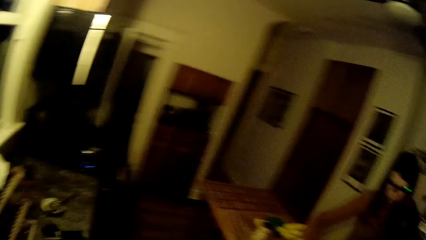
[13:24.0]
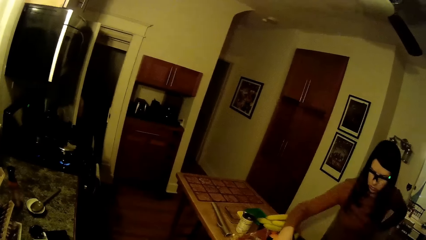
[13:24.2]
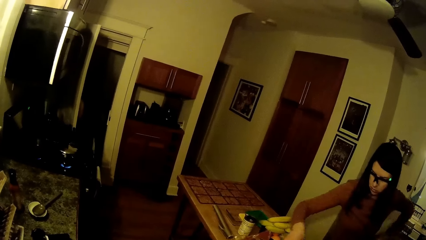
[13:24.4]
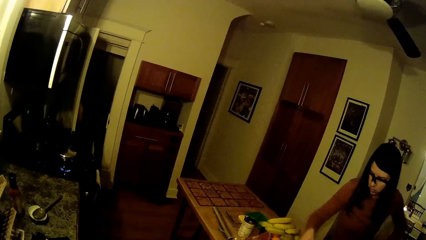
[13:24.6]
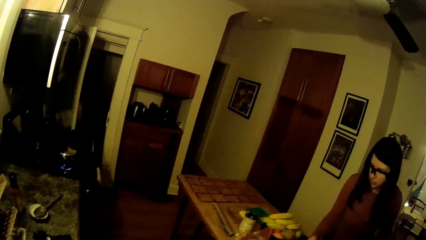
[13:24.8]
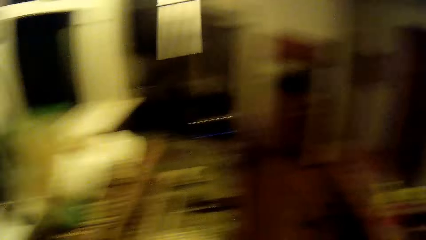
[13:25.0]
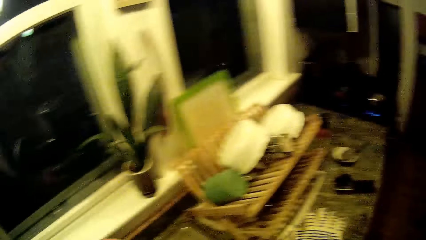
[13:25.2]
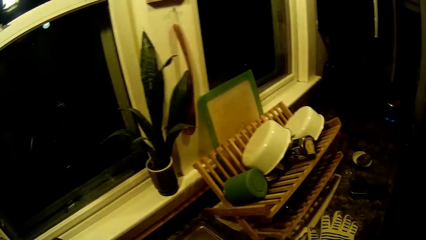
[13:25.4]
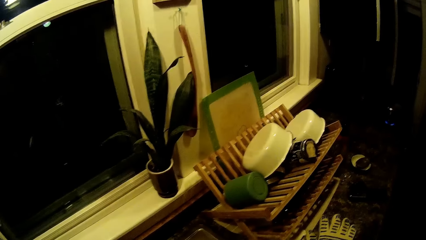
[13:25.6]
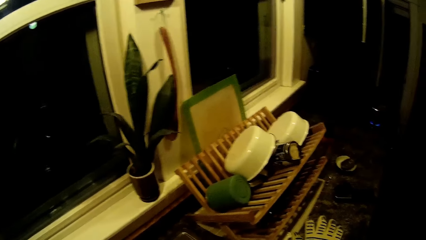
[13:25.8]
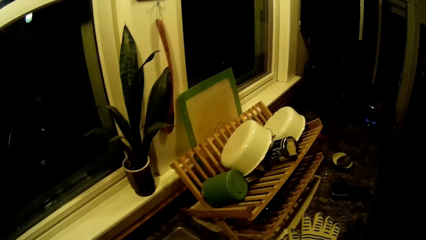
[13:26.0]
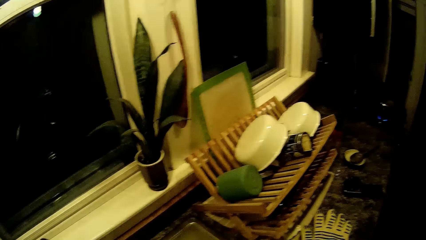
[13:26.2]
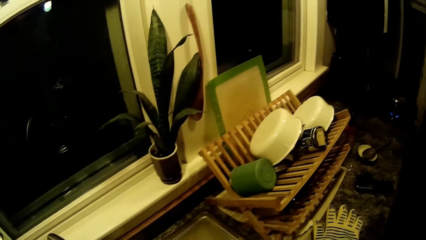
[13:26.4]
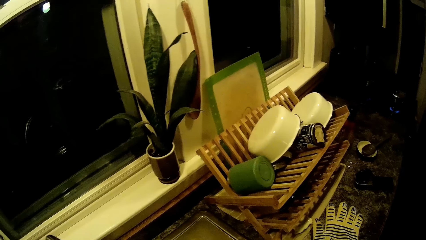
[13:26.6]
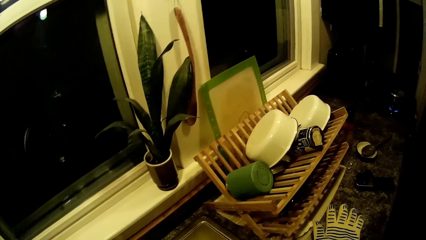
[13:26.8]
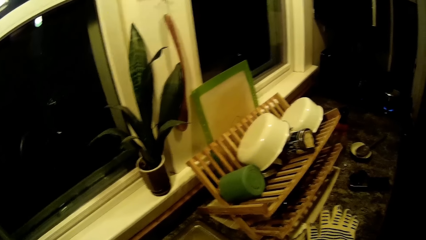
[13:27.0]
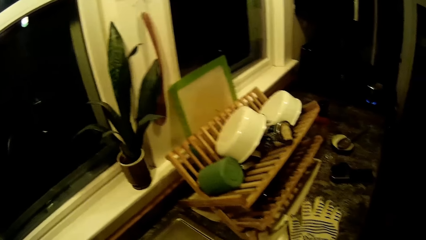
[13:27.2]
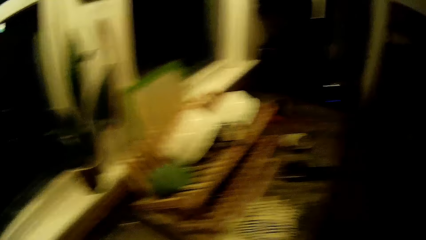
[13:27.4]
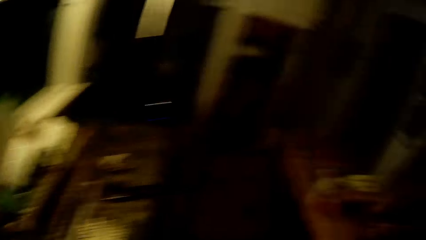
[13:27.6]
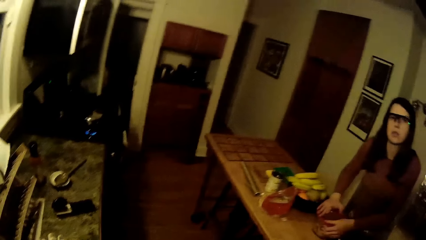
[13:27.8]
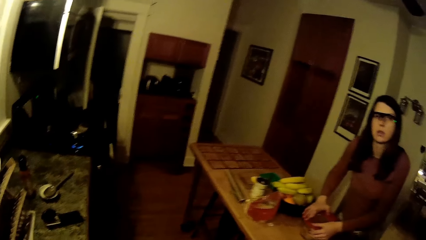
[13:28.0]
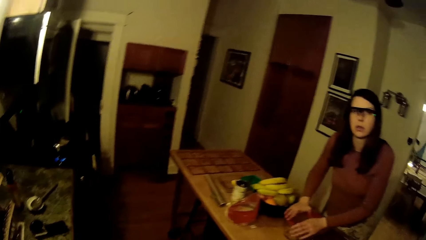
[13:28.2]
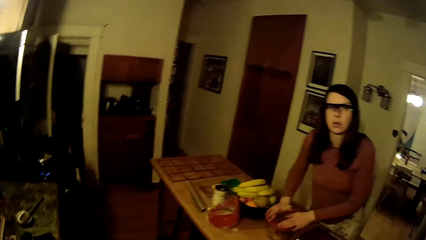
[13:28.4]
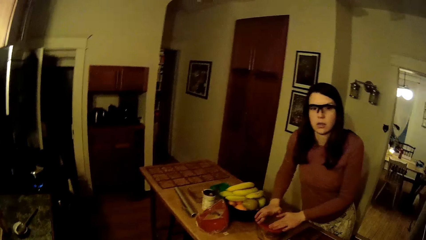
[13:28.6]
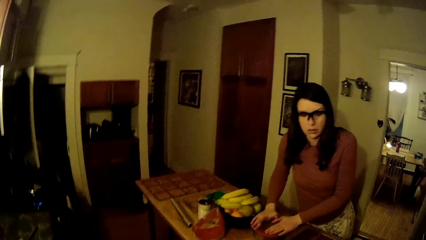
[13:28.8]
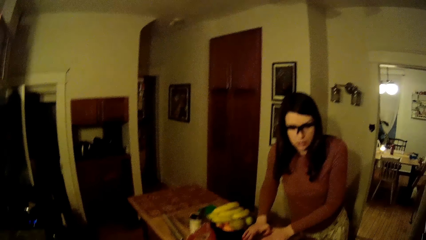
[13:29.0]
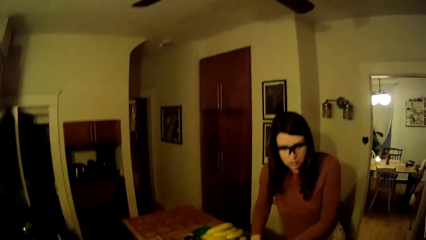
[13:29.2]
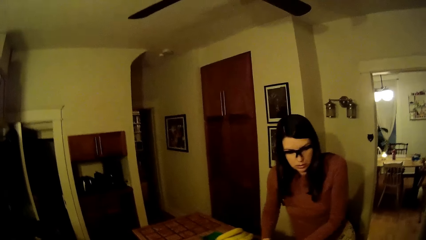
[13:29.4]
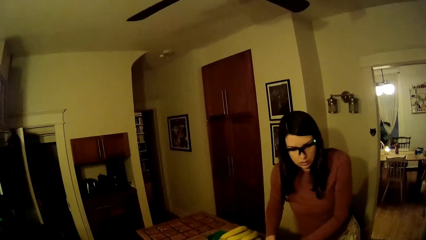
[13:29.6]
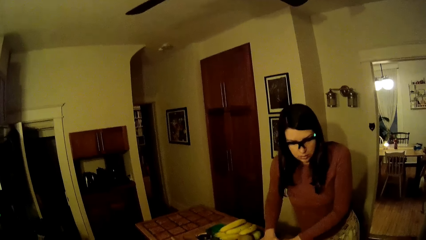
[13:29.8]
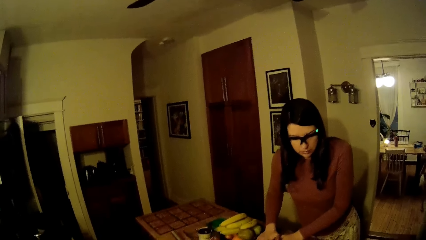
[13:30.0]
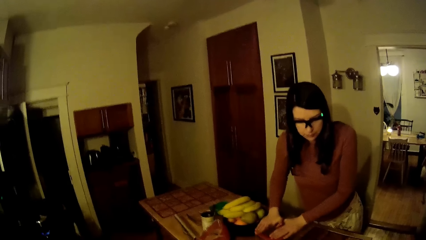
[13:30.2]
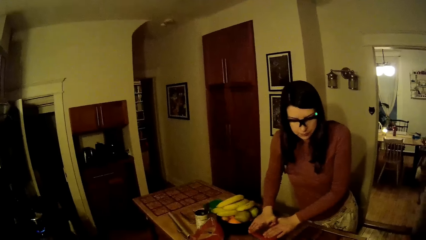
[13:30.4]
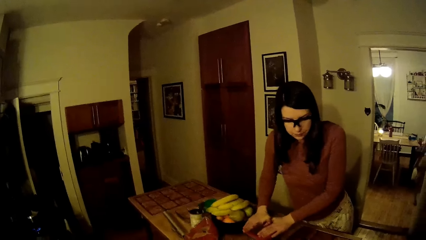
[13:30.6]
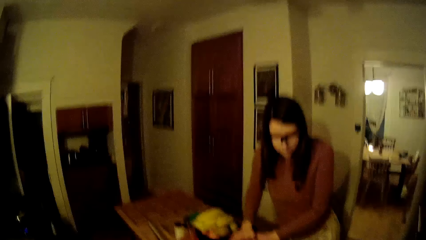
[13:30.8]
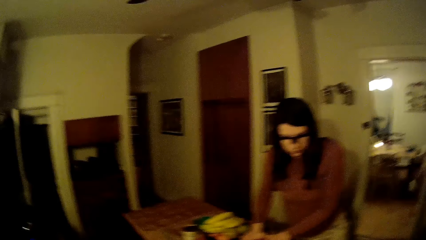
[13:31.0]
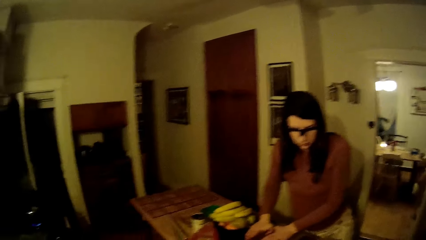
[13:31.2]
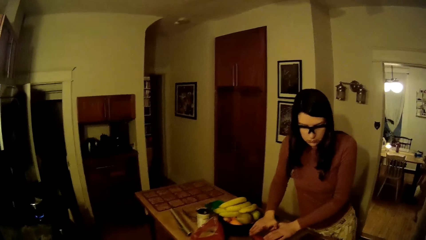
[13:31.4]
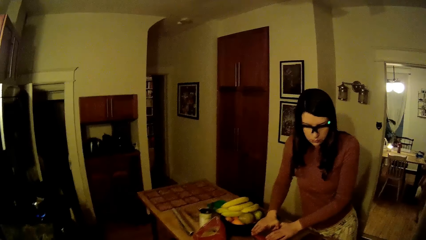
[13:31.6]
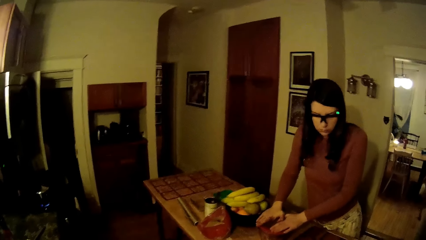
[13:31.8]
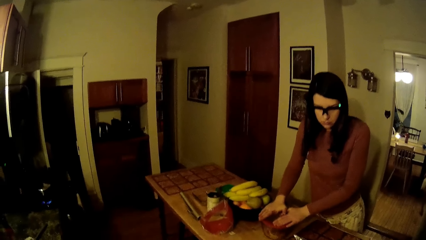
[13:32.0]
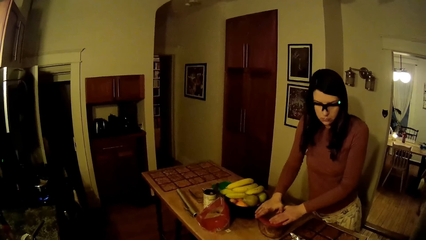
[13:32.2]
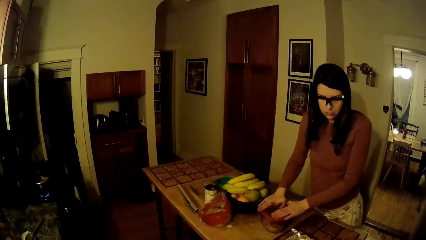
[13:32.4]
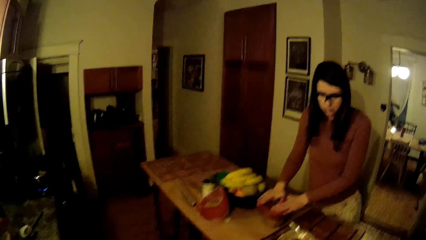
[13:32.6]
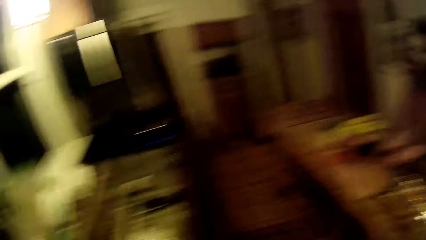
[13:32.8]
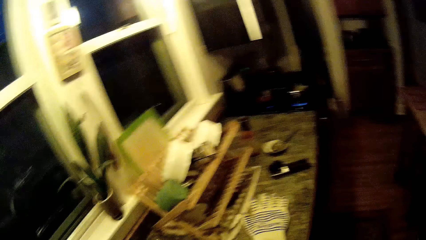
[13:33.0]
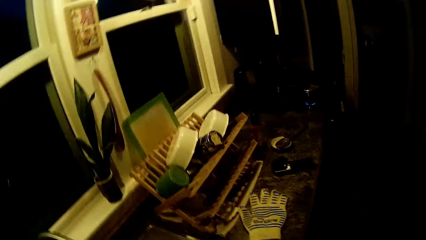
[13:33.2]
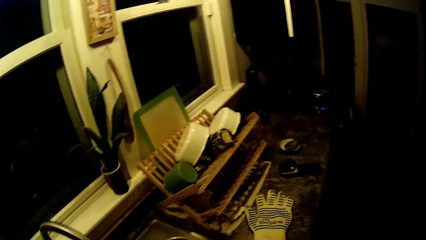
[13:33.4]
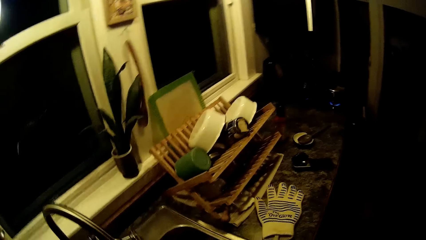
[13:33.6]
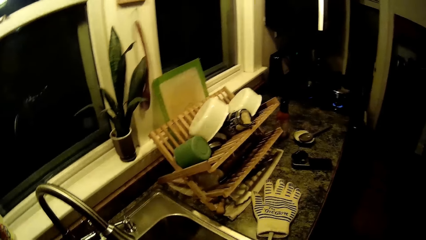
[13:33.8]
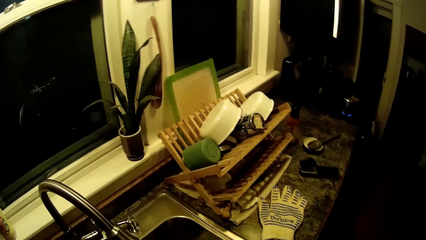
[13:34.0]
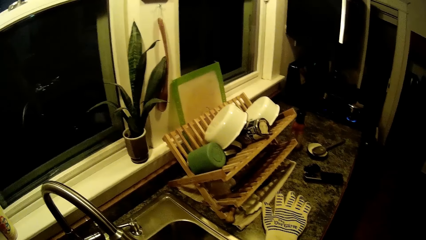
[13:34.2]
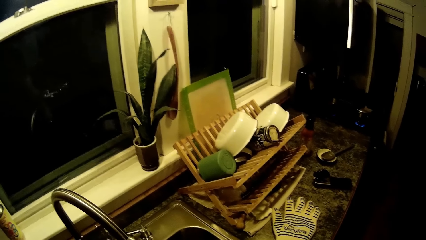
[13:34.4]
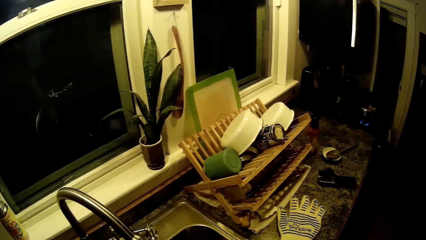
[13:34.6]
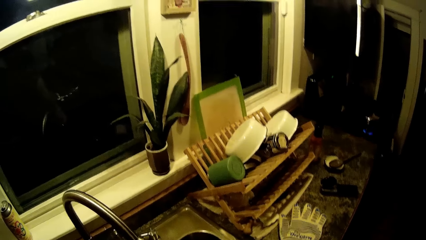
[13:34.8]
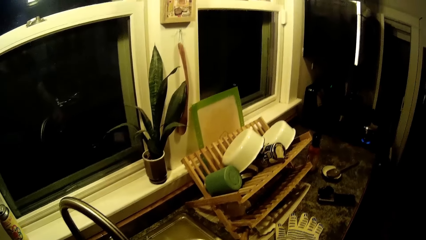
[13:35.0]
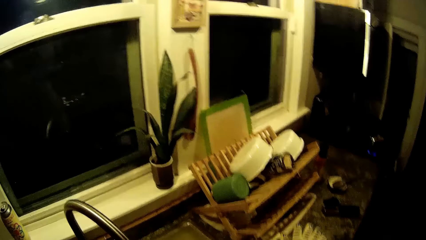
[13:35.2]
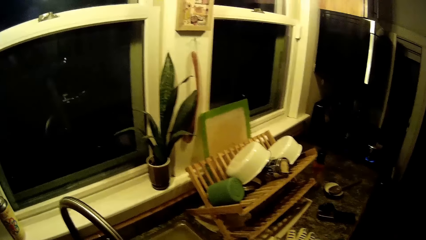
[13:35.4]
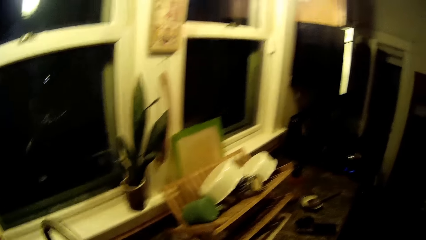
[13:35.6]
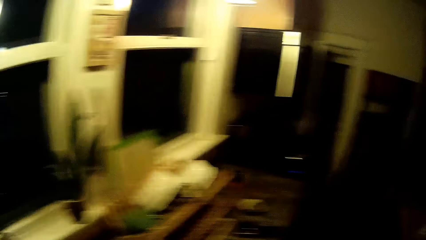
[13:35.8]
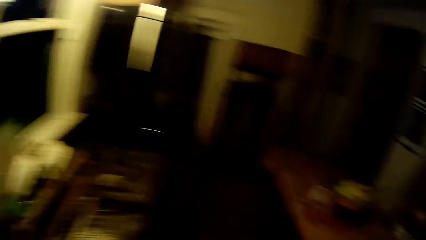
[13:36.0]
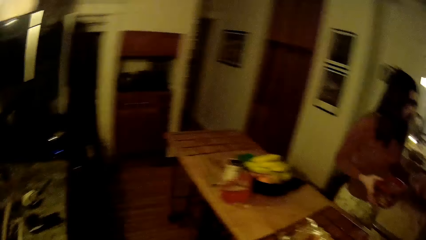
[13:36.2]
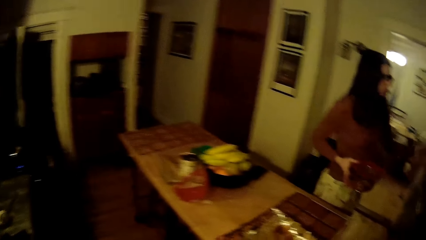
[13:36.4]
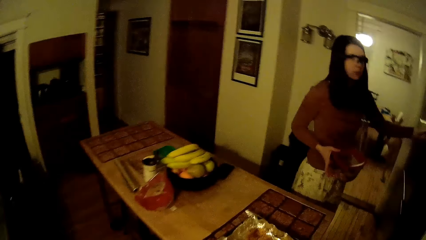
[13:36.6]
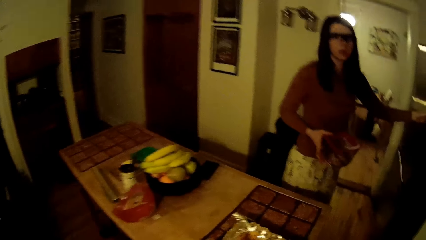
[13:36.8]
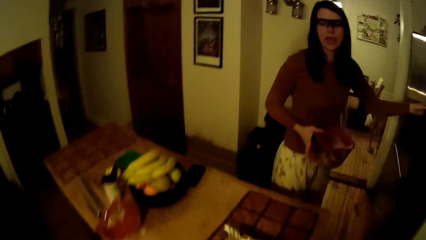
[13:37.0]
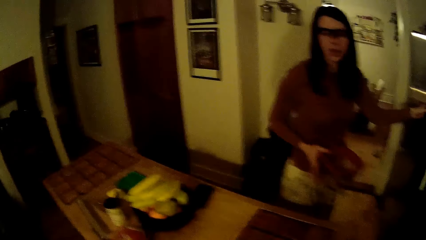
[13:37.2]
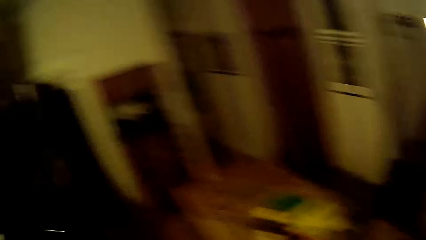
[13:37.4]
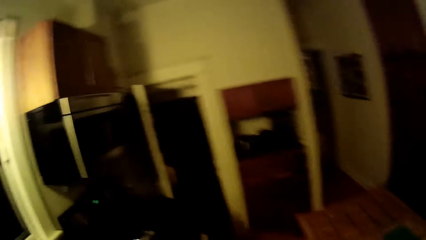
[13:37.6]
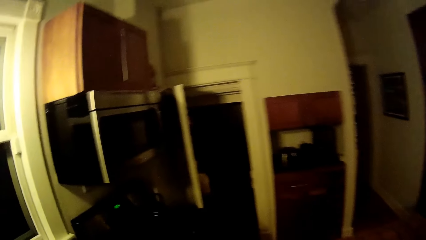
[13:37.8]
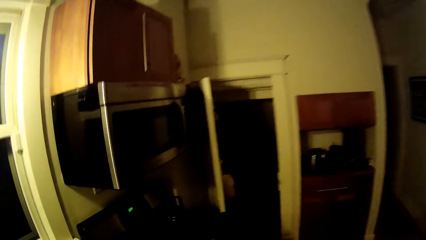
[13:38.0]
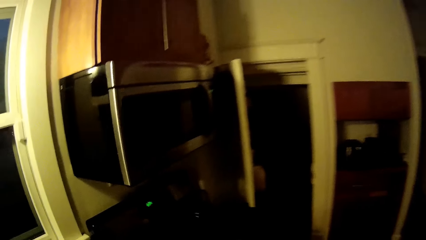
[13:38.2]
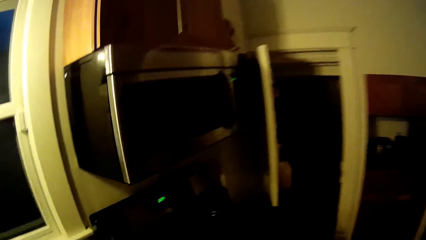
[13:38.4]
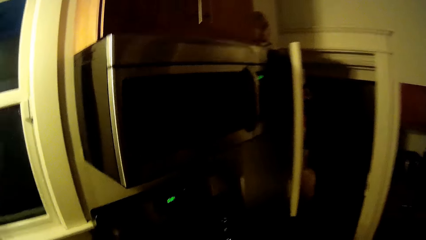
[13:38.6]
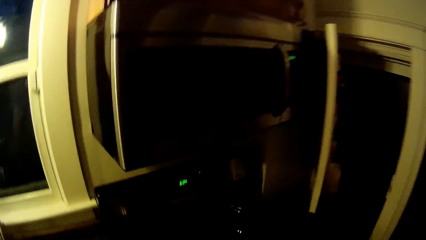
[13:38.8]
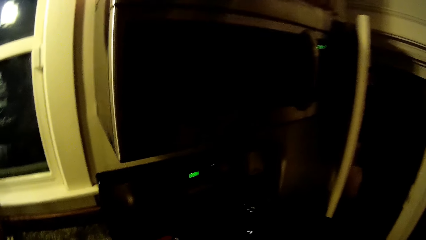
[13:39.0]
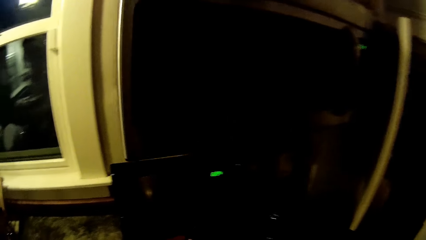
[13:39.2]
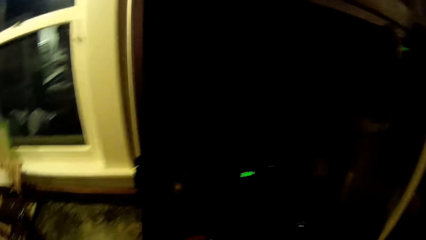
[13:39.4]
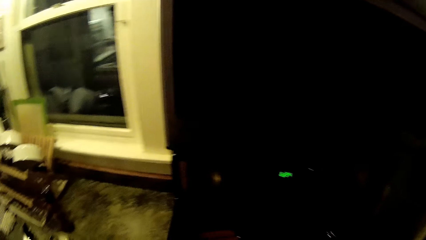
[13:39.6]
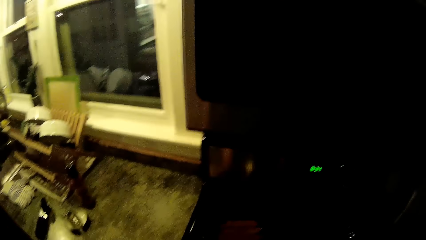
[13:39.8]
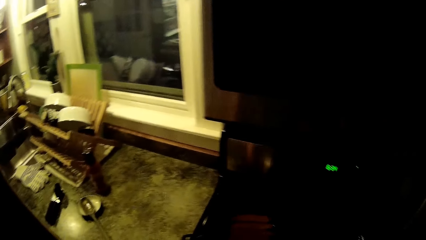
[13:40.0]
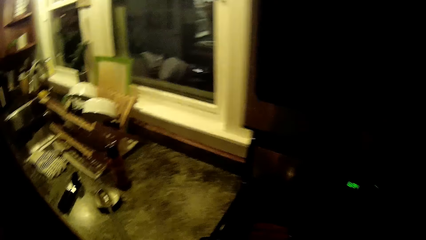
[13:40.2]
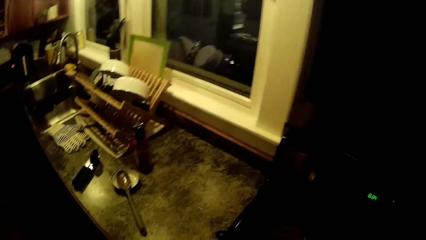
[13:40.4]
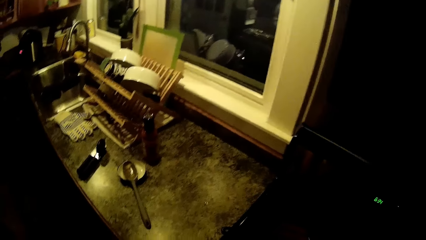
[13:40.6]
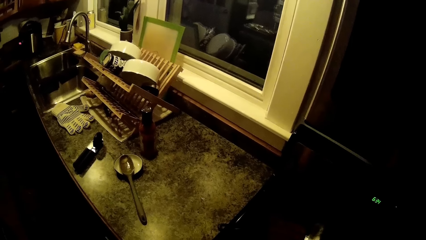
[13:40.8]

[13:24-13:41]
The woman moves a hand. The camera wearer looks at the utensils. The woman presses down the lid on the bowl with both hands. The woman puts her hands on a container. The camera wearer looks at the woman. They stare at the utensils on a utensil rack. The woman holds the bowl with a hand and opens a fridge with a hand.
